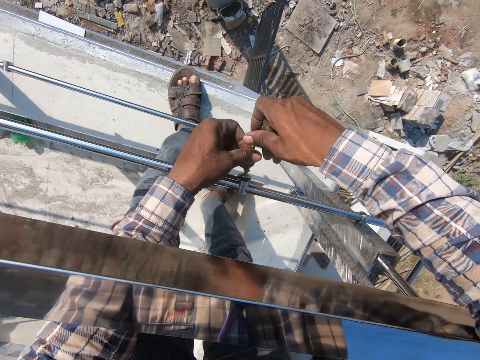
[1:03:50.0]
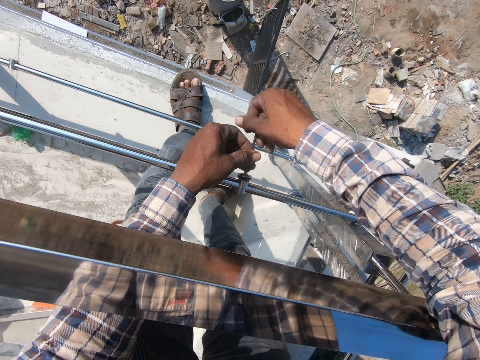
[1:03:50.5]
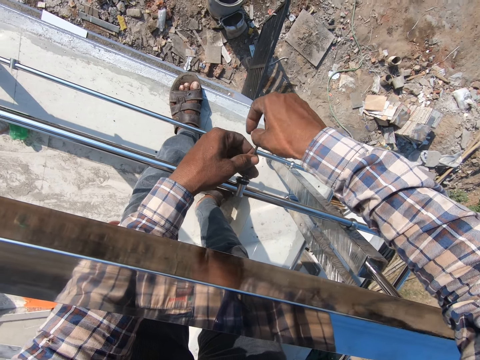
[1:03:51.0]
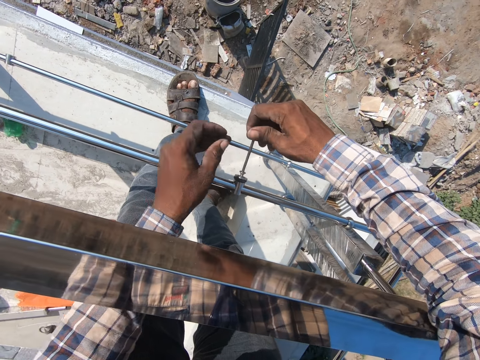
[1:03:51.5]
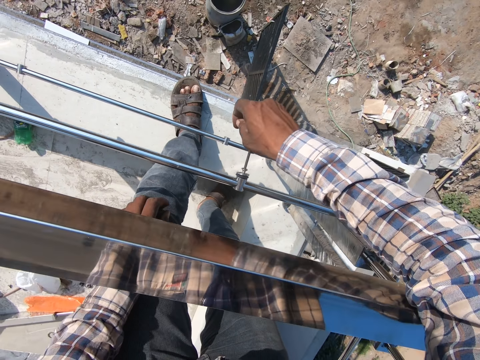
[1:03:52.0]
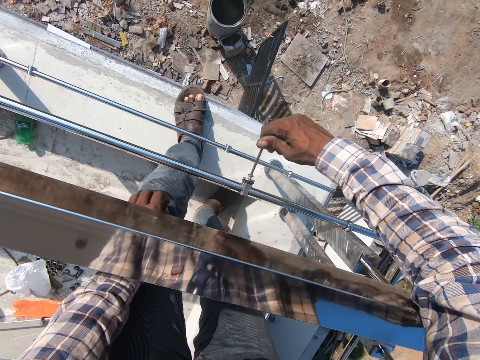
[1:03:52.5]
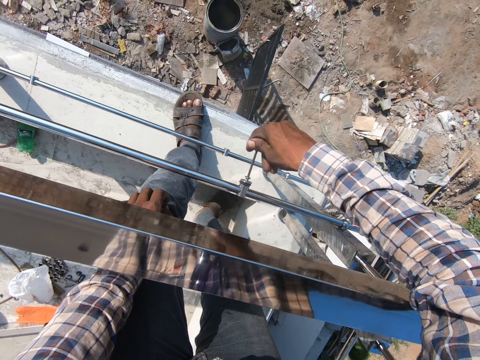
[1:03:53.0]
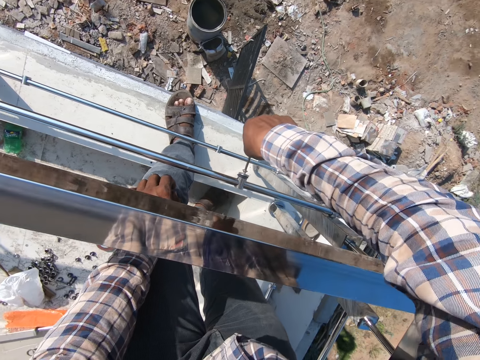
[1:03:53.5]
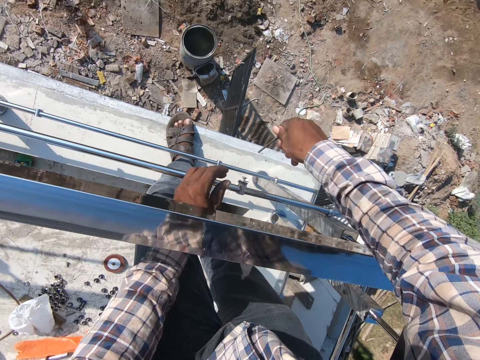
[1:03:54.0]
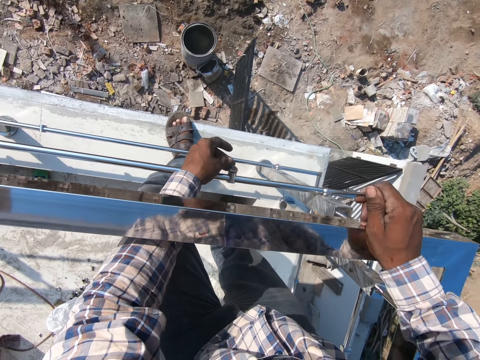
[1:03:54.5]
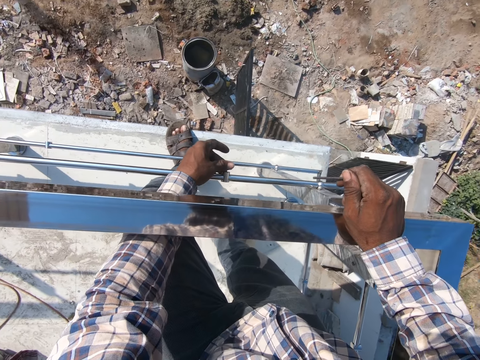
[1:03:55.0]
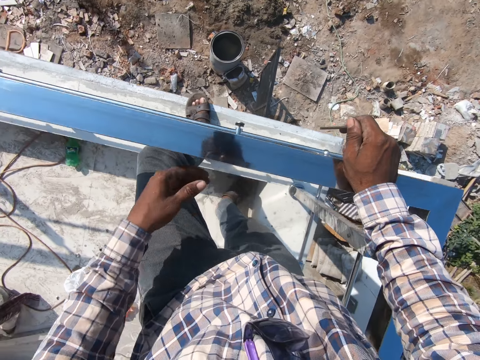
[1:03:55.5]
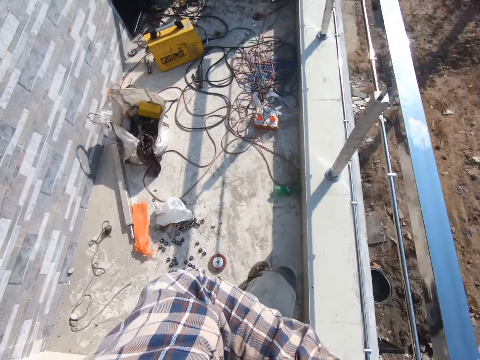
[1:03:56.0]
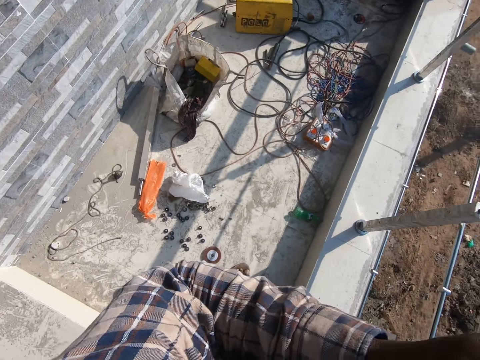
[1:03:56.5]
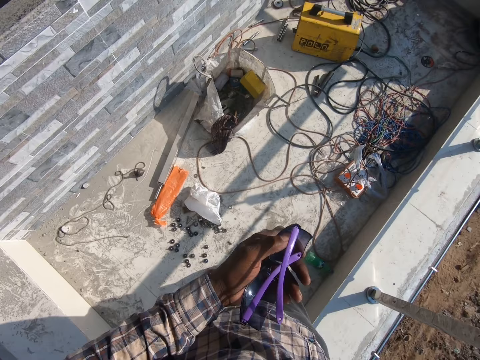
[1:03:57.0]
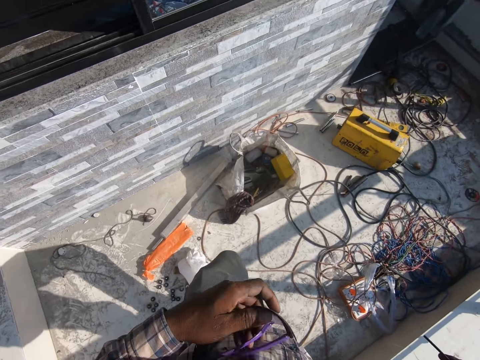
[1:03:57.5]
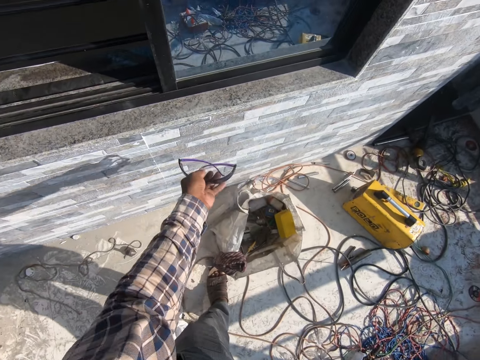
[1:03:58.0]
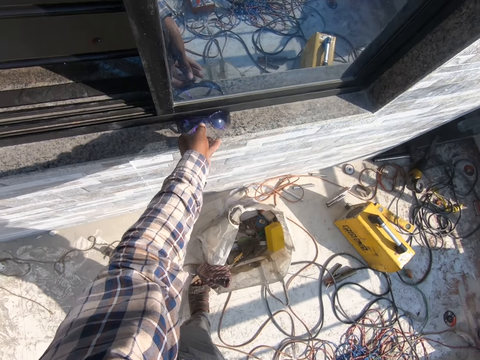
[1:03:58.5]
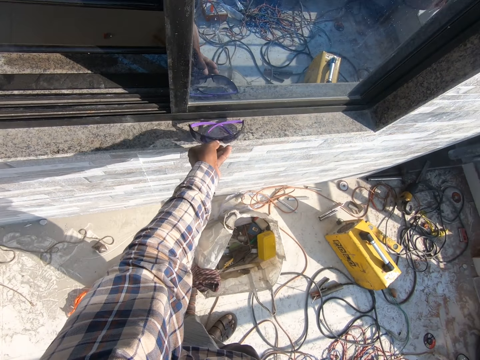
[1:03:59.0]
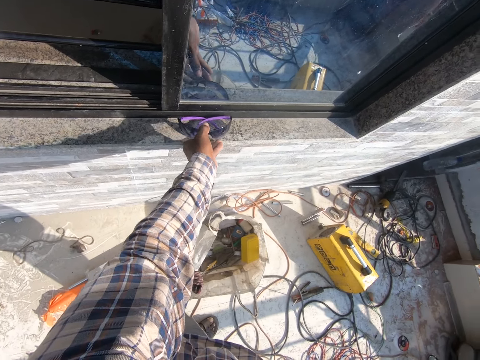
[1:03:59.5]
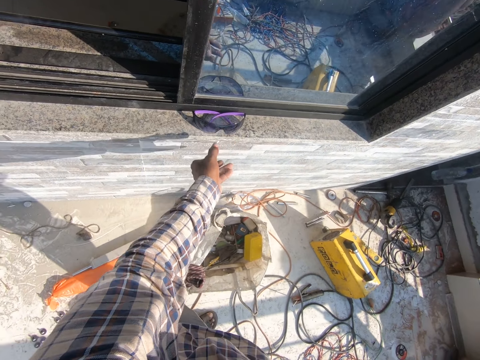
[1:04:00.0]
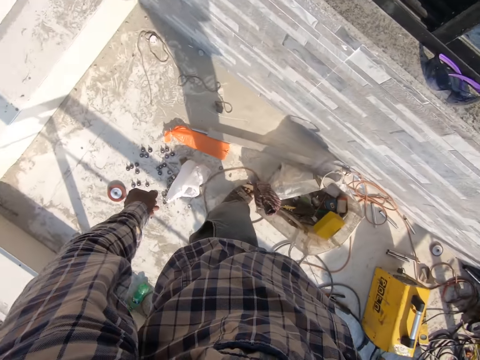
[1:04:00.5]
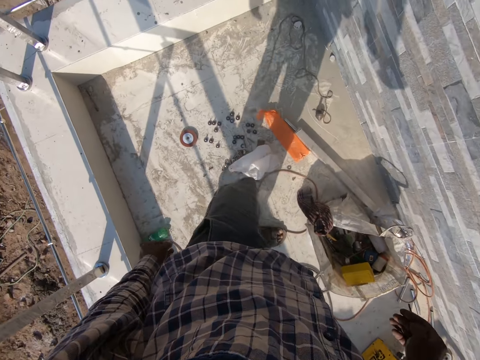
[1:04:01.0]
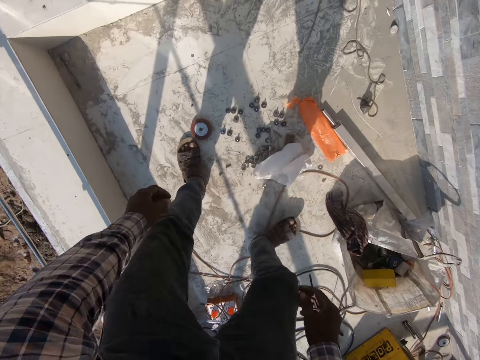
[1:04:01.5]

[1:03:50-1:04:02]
The camera wearer looks around. He holds glasses. He places his spectacles by the window, on the wall.

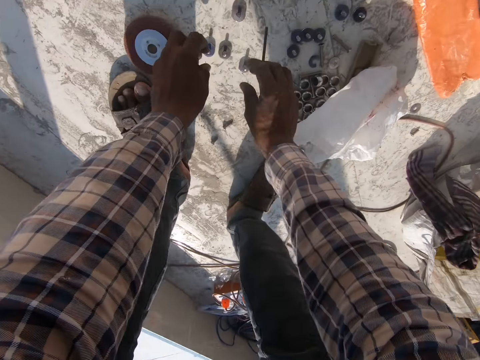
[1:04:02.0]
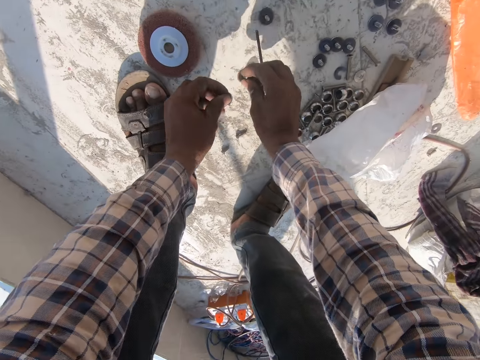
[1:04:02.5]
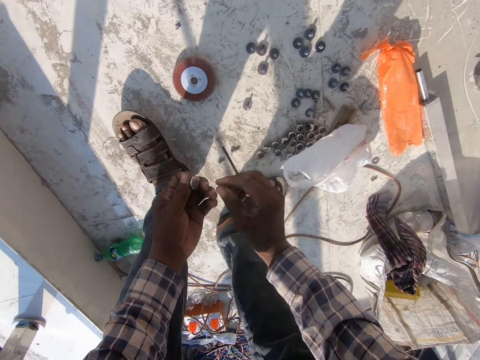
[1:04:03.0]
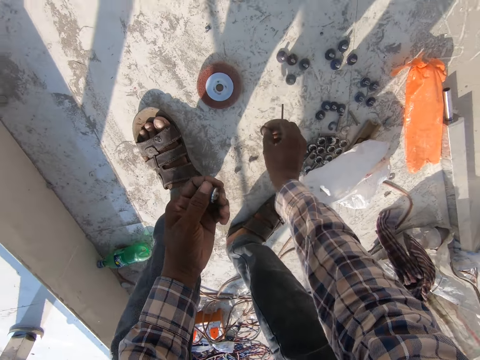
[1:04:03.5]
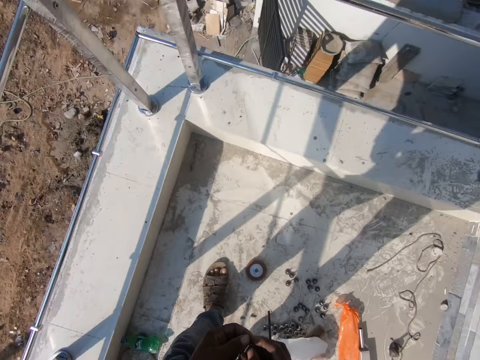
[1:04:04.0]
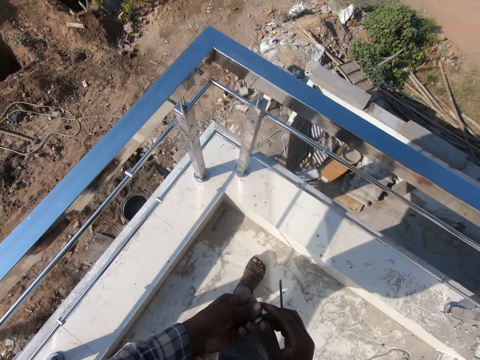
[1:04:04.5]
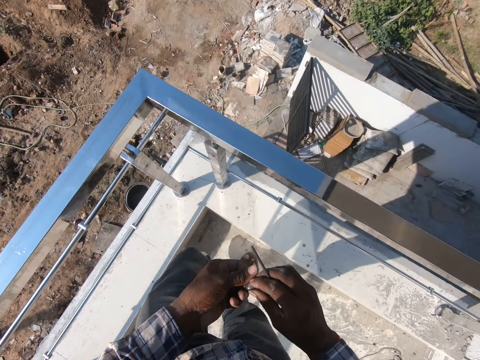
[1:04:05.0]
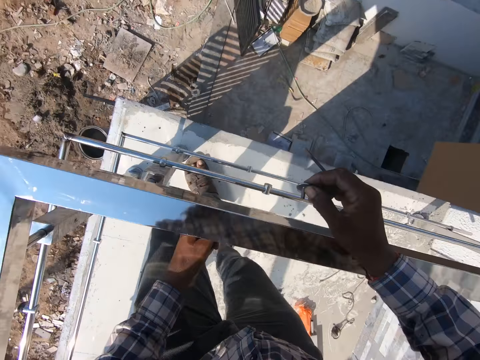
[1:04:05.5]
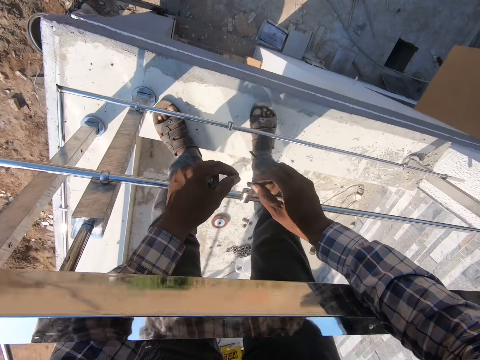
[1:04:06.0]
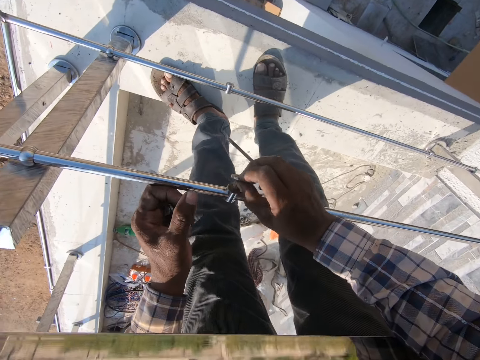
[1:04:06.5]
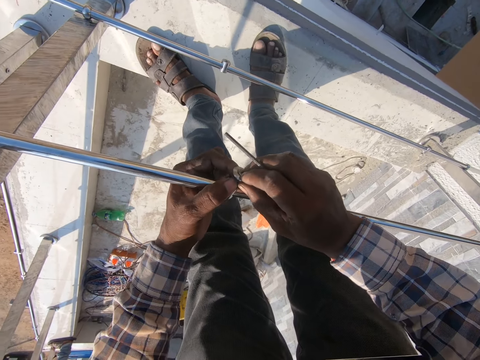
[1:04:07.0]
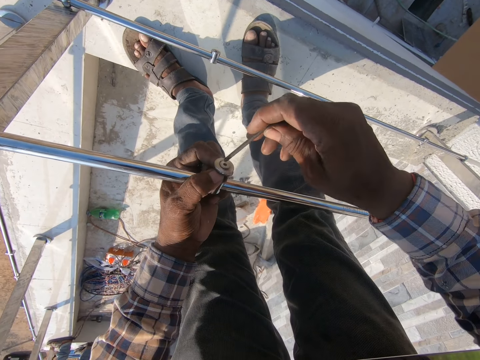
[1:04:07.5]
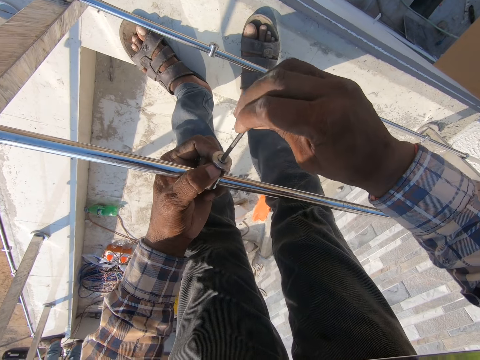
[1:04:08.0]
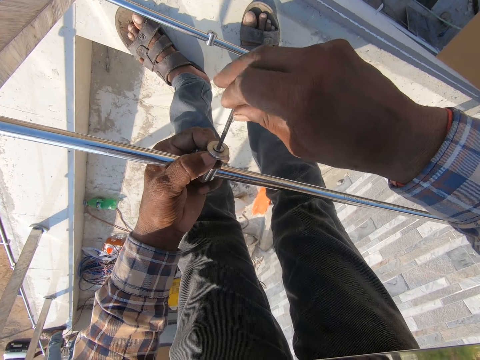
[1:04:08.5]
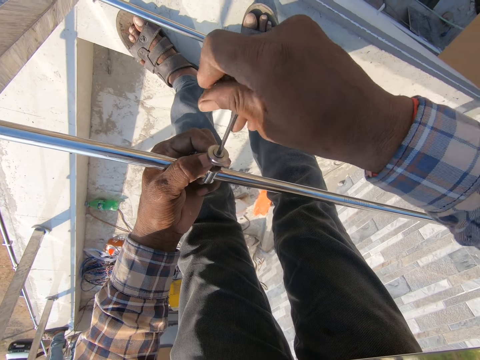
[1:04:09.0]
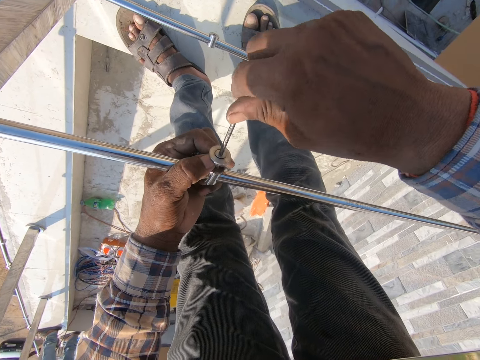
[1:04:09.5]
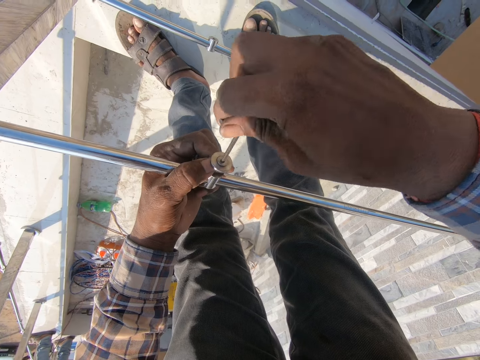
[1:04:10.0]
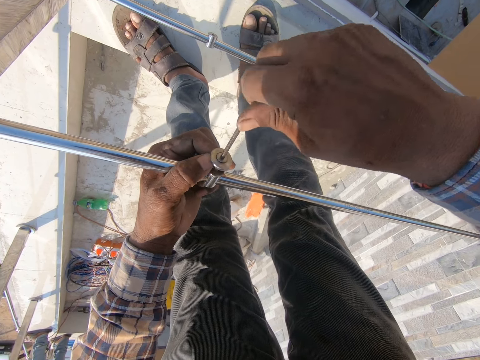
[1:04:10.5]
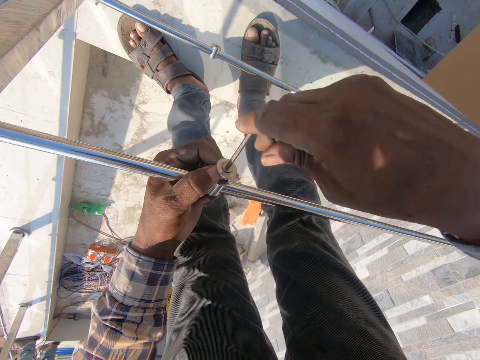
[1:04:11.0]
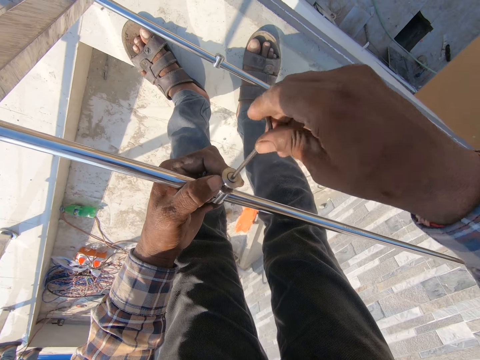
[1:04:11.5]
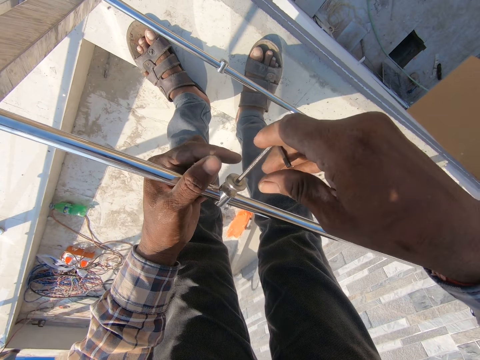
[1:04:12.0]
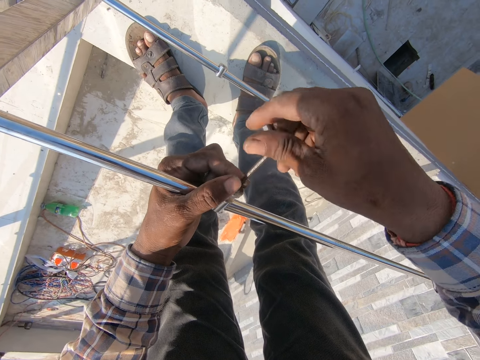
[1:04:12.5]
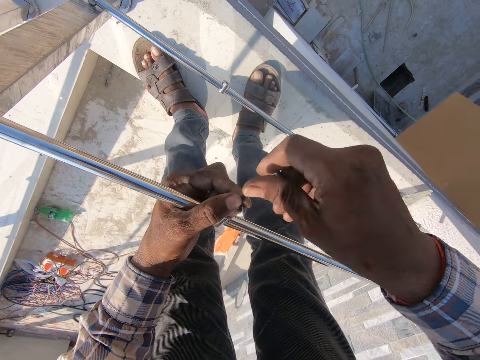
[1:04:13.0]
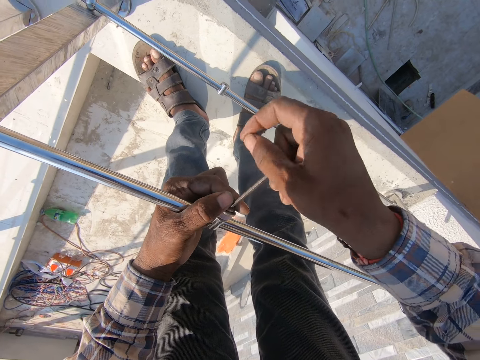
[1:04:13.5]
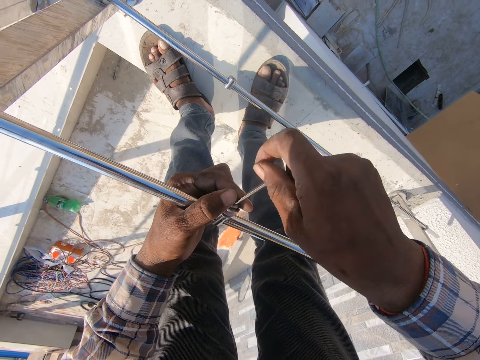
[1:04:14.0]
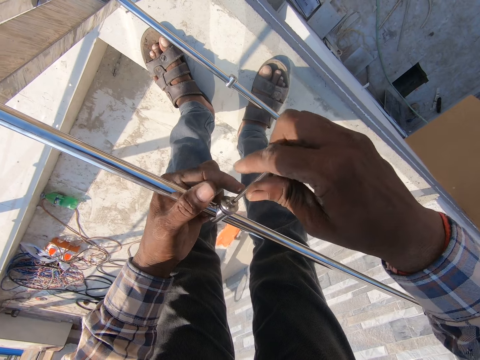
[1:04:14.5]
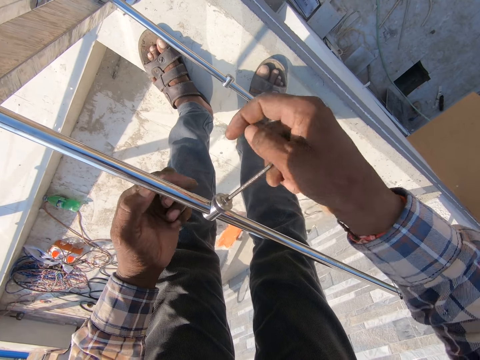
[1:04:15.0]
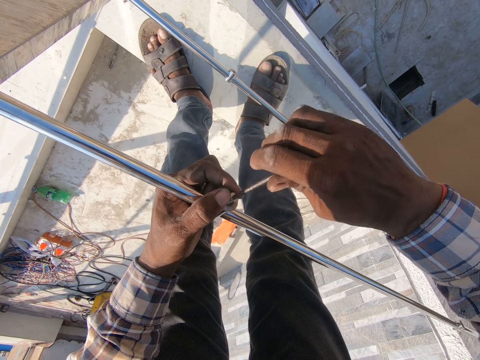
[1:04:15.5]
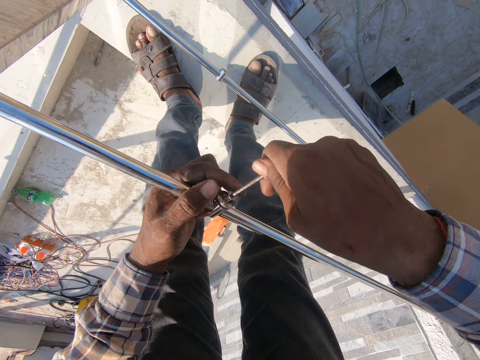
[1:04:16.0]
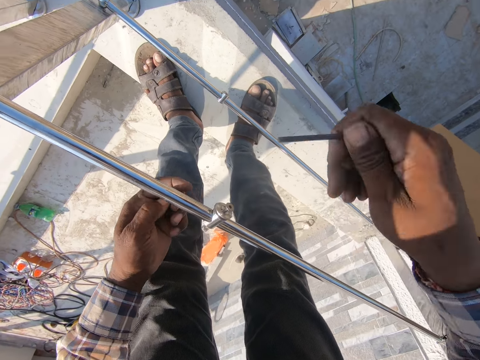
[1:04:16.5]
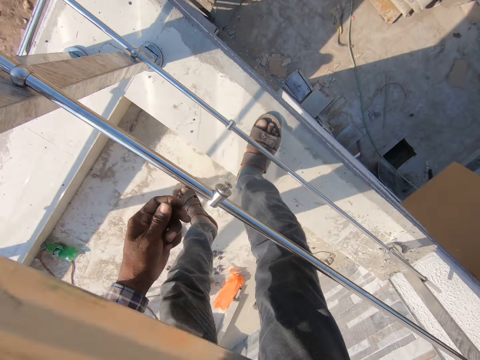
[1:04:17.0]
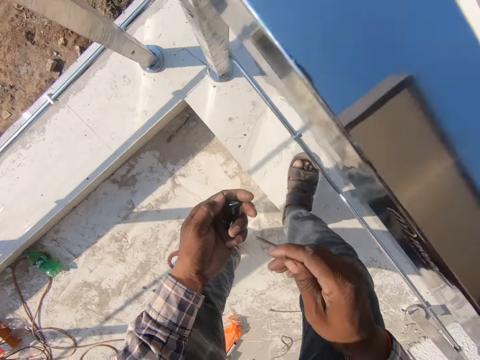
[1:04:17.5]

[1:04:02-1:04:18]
The camera wearer picks up more bolts from the floor. They move around. They fasten the bolts with nuts on the metal rails. They tighten something.
